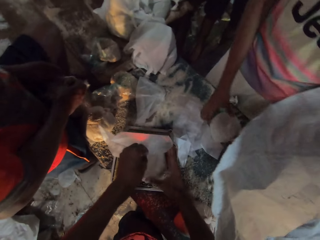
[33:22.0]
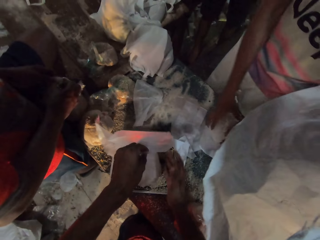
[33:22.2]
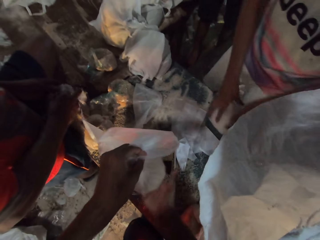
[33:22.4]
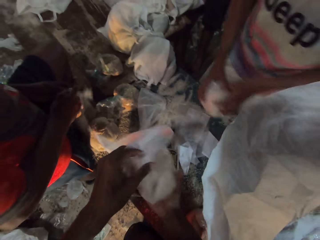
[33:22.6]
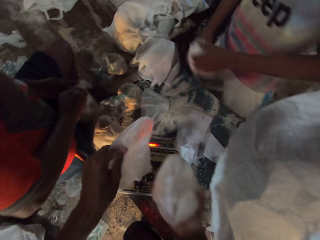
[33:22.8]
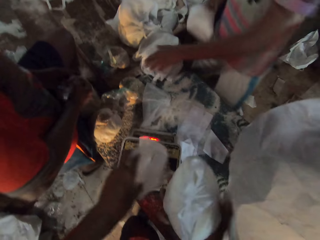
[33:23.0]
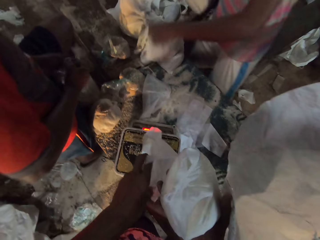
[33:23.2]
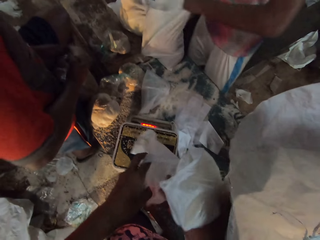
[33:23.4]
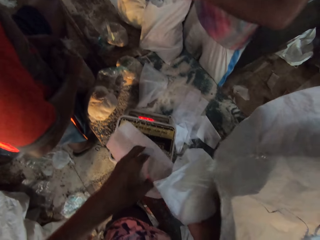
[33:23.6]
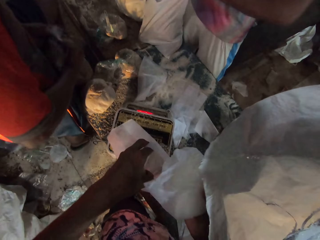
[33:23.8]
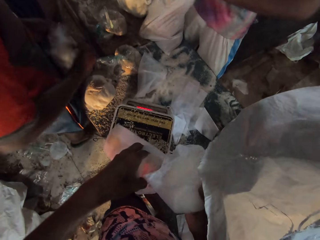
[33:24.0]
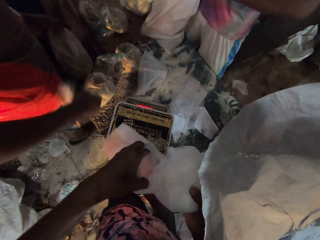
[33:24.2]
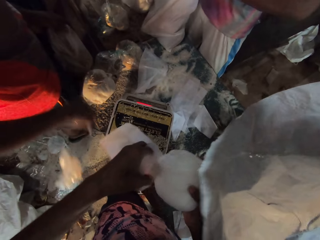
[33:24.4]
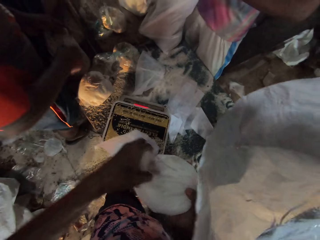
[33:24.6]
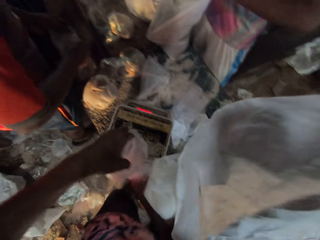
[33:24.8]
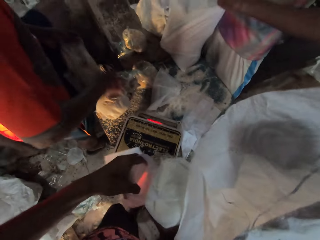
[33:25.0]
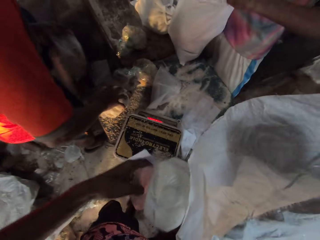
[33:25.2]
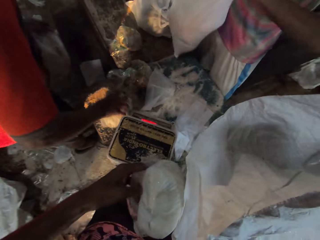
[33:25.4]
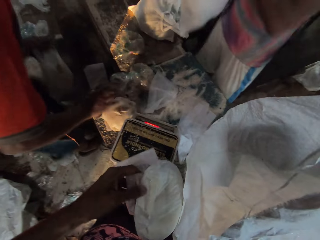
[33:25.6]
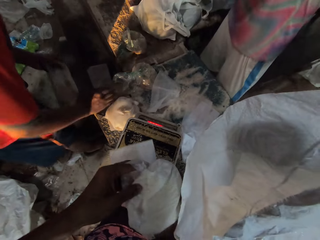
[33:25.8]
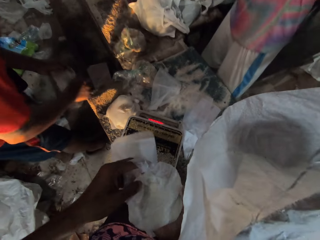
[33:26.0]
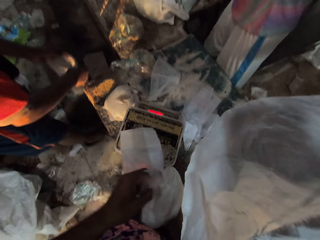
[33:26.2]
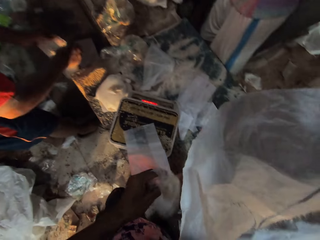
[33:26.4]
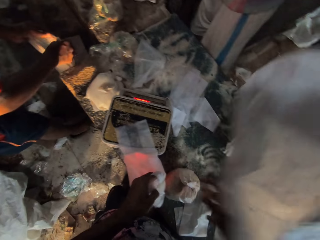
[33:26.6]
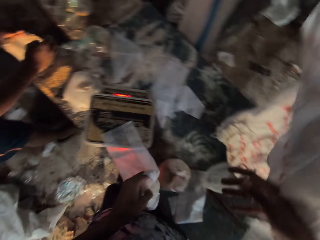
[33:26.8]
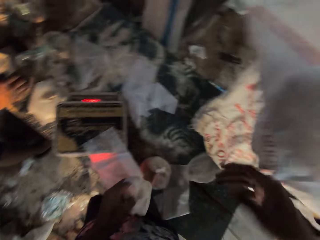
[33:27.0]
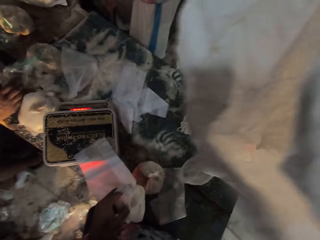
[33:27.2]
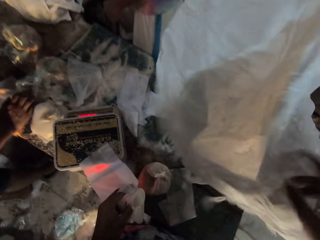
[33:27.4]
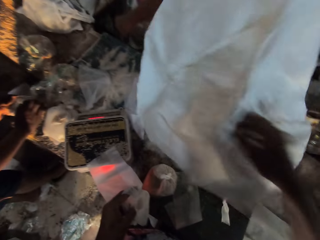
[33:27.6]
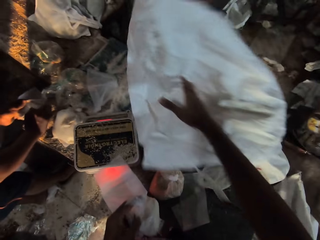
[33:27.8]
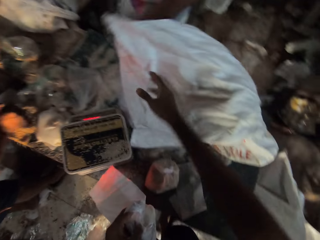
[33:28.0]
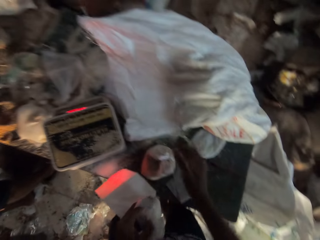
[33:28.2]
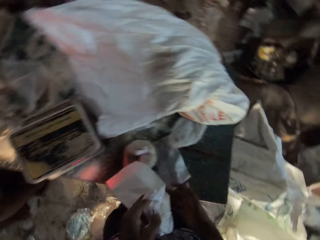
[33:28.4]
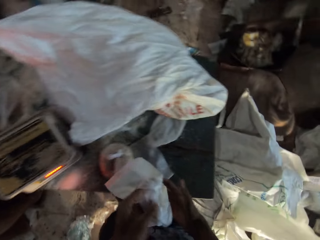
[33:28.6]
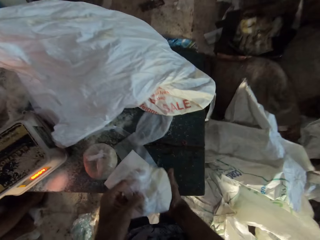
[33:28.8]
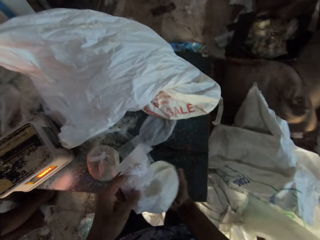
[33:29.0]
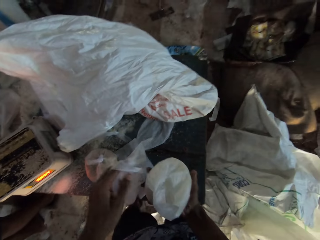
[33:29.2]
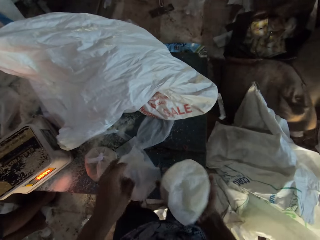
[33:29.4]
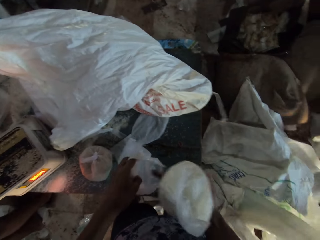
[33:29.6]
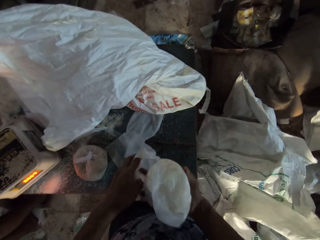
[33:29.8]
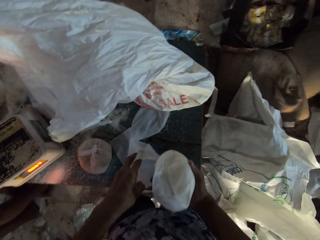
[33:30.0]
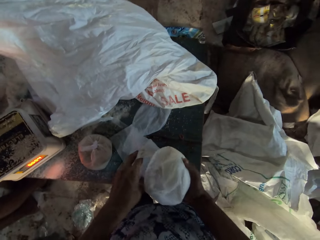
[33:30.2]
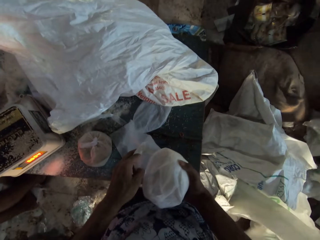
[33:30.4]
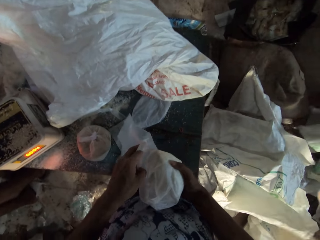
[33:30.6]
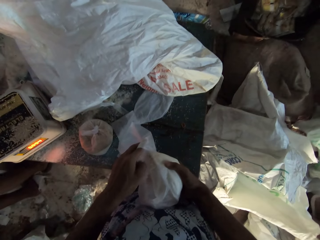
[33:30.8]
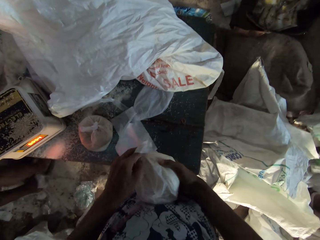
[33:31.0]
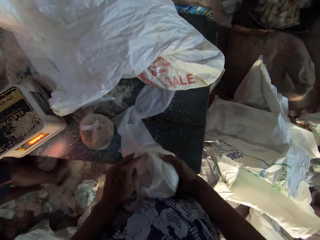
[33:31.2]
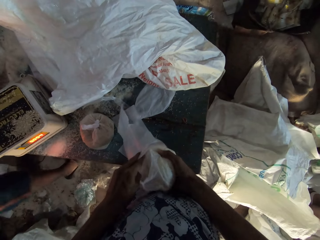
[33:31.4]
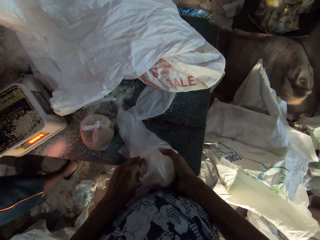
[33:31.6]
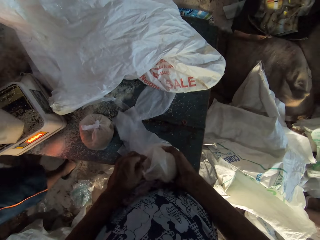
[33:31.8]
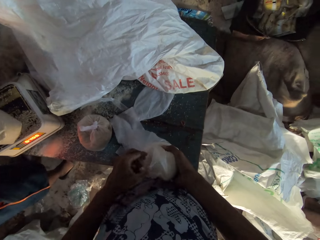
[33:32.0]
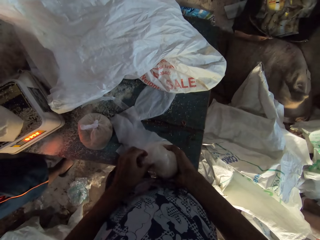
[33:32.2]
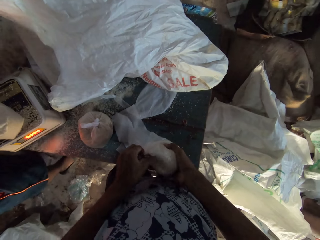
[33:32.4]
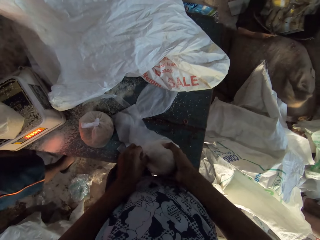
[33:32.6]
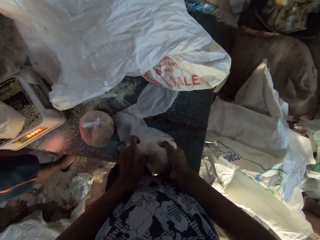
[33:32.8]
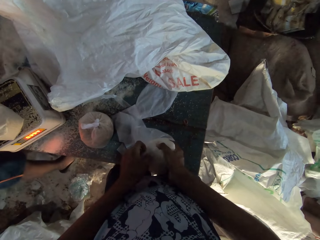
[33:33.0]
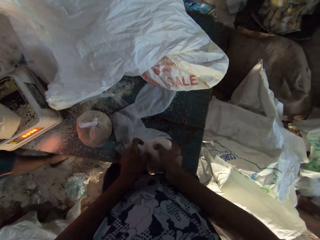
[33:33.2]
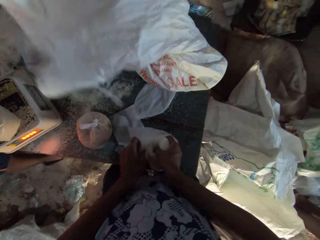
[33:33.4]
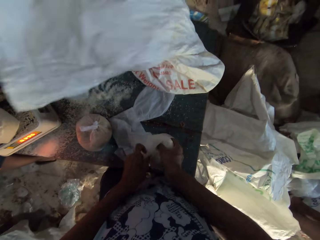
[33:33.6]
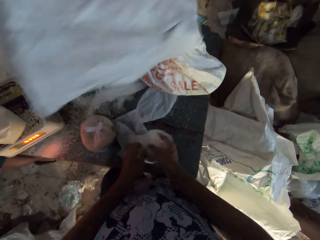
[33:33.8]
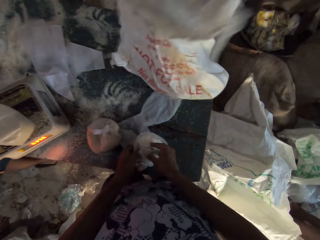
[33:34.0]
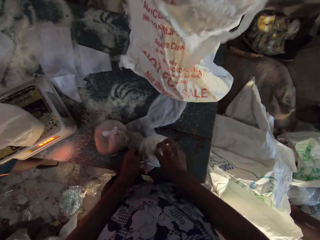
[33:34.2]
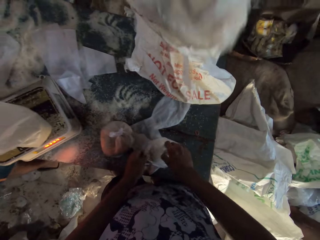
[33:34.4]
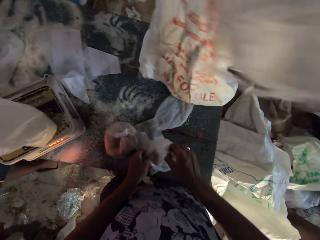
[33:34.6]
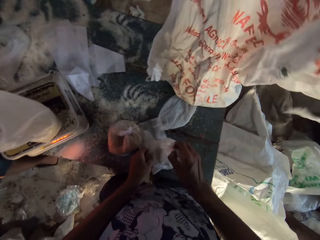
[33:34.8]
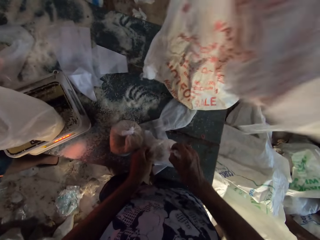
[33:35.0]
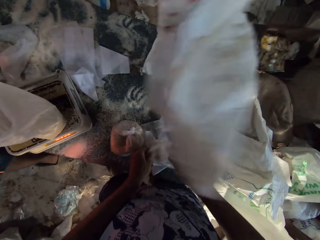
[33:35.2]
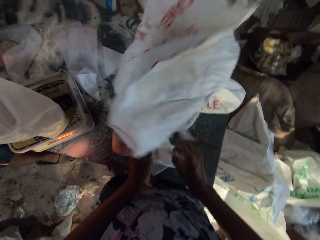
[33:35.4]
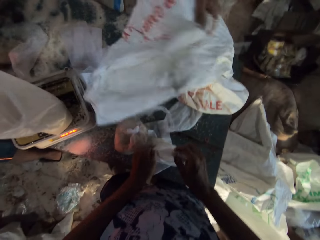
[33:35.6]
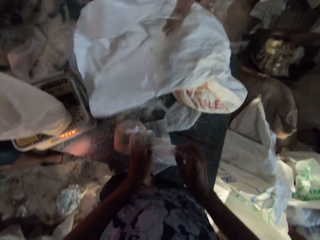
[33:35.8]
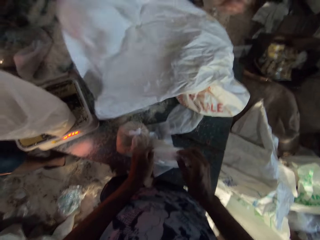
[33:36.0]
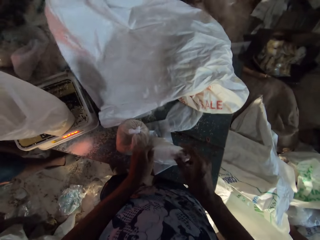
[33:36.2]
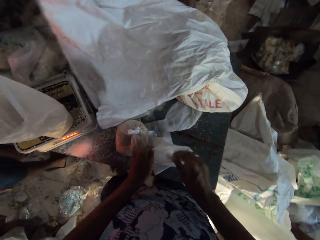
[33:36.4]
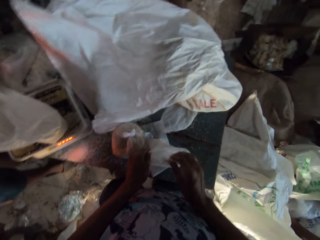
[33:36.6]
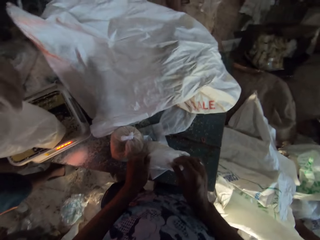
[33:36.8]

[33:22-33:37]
The camera wearer picks up the polythene bag of flour from the scale with his left hand. A man lifts the polythene bag. The camera wearer passes the polythene bag of broken wheat to his right hand with his left hand. The man holds a bag on the table with his left hand. The camera wearer pours the flour from the polythene bag in his right hand into the polythene bag on the scale with his left hand. The man puts the polythene bag in the bag on the table with his right hand. Another man throws the polythene bag on the floor with his right hand. The other man holds the polythene bag in both hands and moves the polythene bag on the table with his right hand. The first man lifts the bag from the table with both hands. The other man moves broken wheat on the table with his right hand into the polythene bag with his left hand. The camera wearer moves the bag with his right hand. He places the item in the bag. He presses the sack down with the right hand. He passes the polythene bag with his left hand to his right hand. He pours the flour into the polythene bag with his left hand. He places the item in the bag. The first man moves the bag on the table with his left hand. The camera wearer pours in the bag.

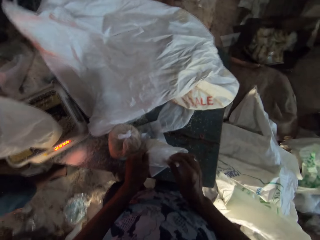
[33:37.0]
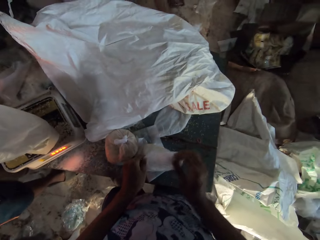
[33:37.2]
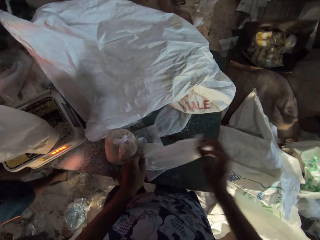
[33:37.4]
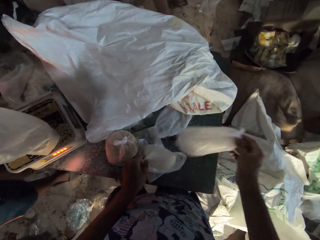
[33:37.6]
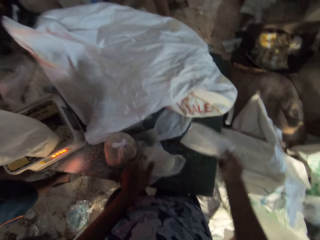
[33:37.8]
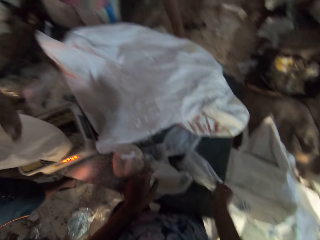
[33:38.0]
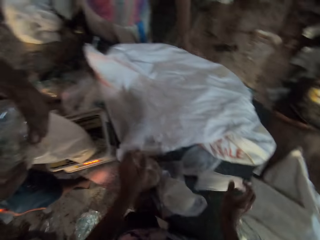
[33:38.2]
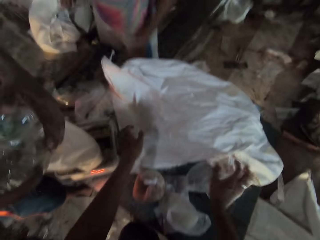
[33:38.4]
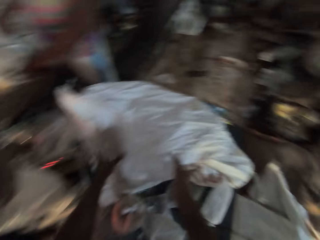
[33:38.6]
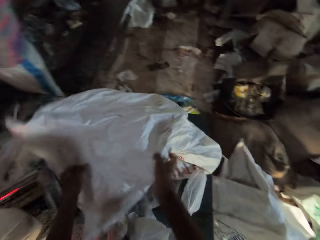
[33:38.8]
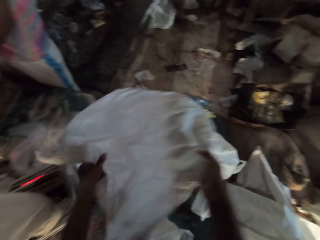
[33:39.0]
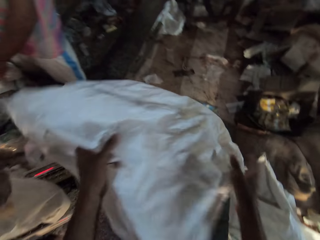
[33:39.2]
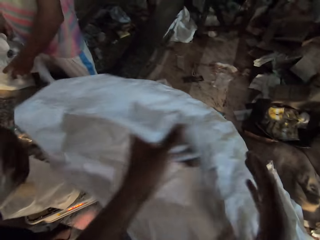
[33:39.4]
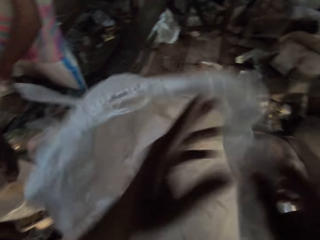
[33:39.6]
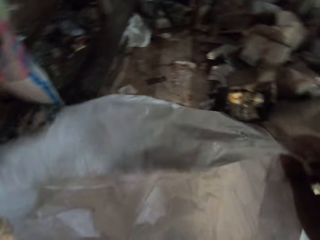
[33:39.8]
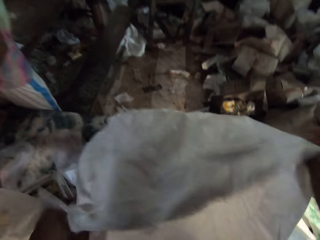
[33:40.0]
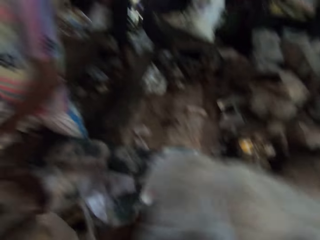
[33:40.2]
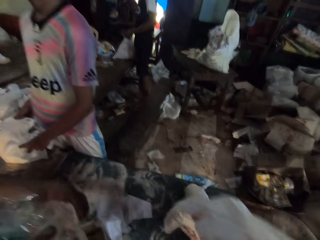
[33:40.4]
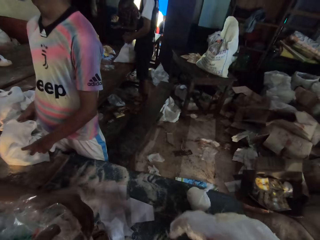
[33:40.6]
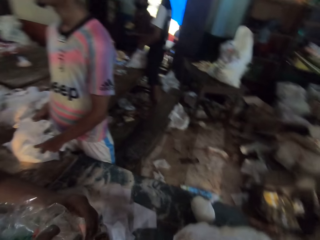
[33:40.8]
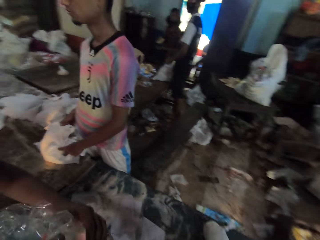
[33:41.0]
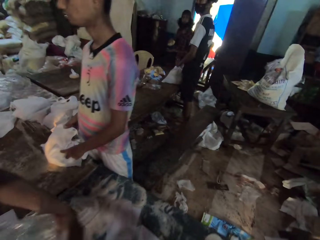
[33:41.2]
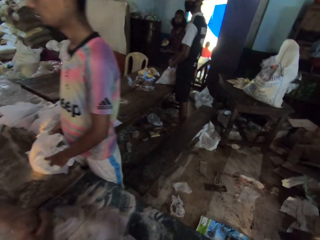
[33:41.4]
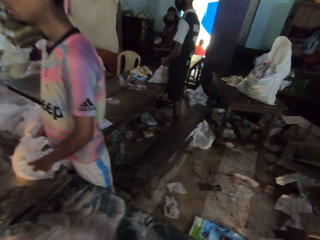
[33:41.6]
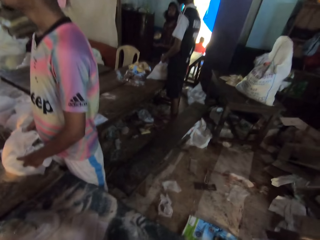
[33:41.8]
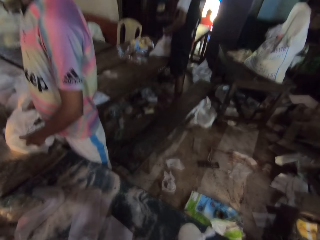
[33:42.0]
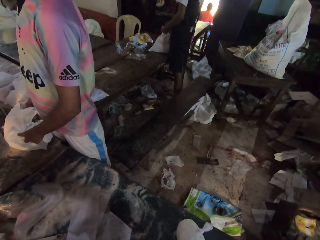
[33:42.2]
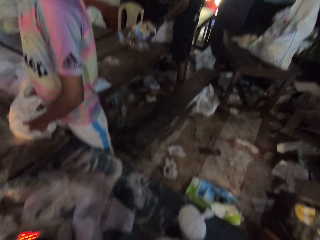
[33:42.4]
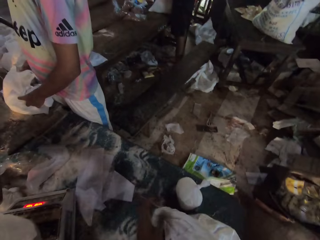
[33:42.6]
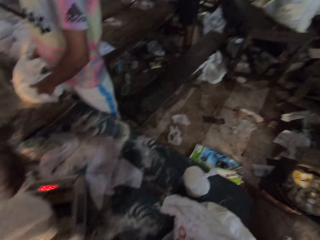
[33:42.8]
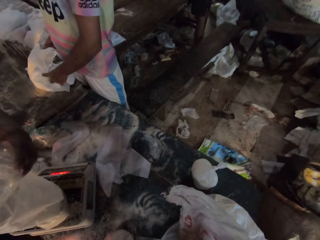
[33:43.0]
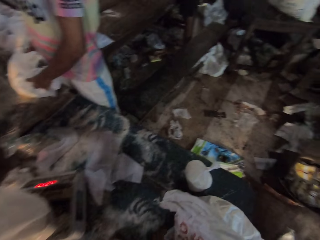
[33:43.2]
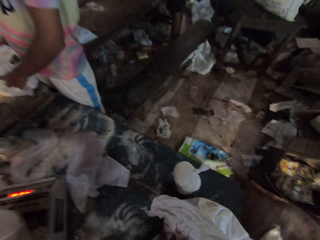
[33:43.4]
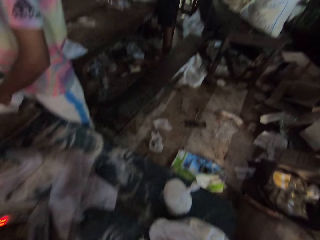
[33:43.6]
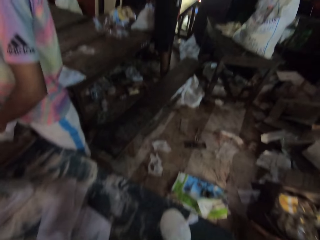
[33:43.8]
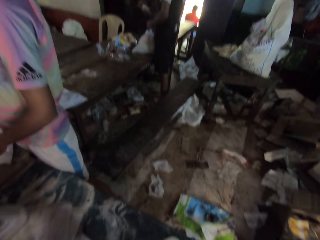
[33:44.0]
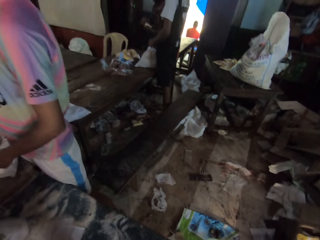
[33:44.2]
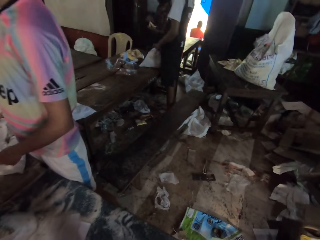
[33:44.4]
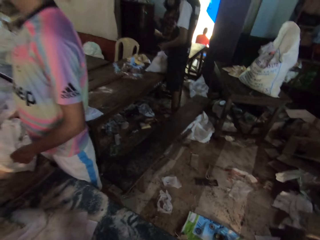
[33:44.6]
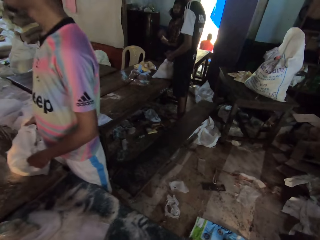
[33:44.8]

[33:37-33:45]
The camera wearer drops the polythene bag on the table with his right hand. He opens the bag on the table with both hands. He picks up a sack from the table. He looks at the sack on the chair.
